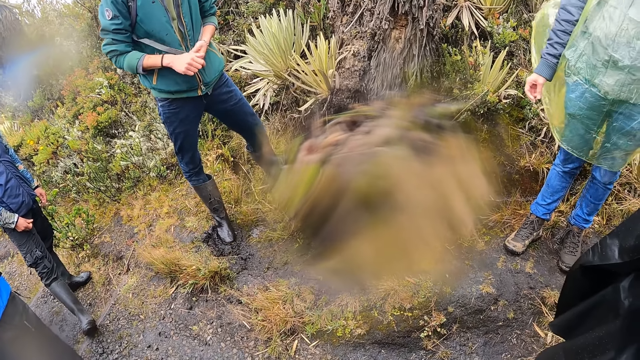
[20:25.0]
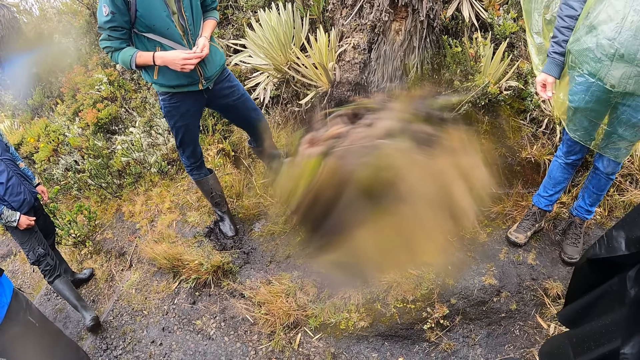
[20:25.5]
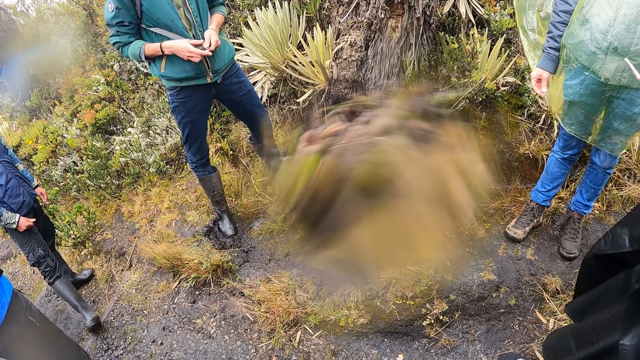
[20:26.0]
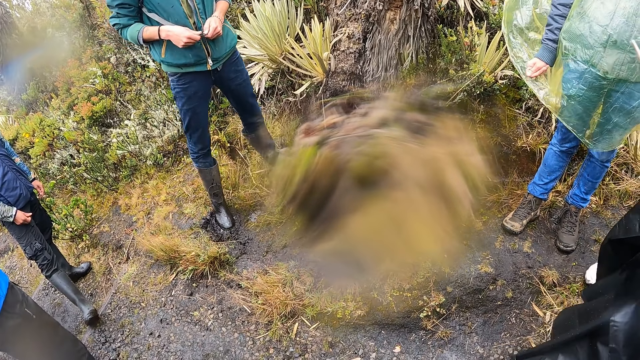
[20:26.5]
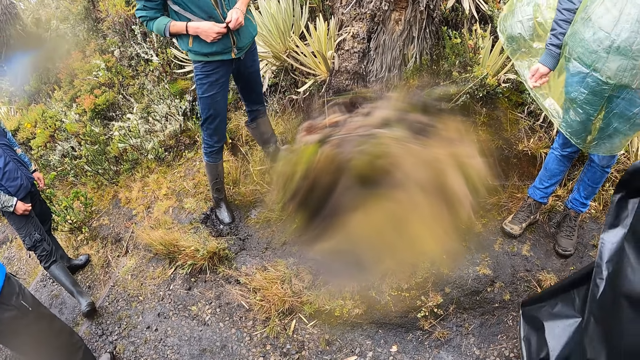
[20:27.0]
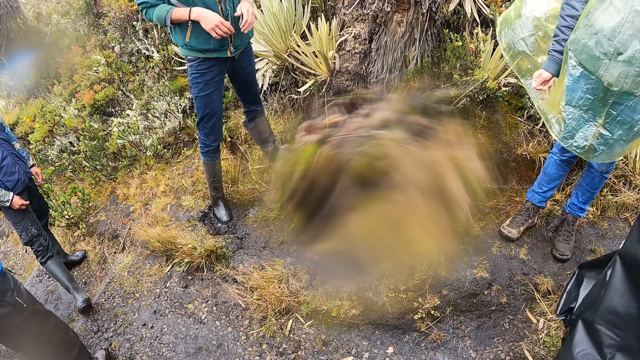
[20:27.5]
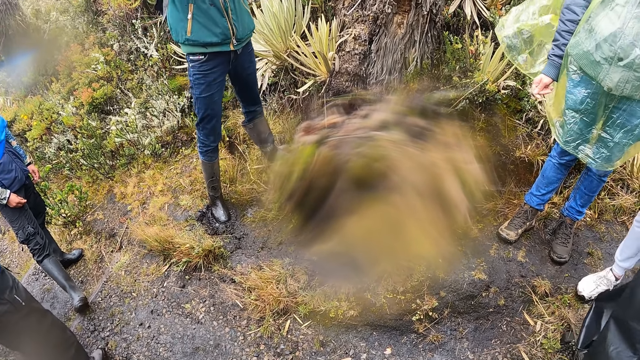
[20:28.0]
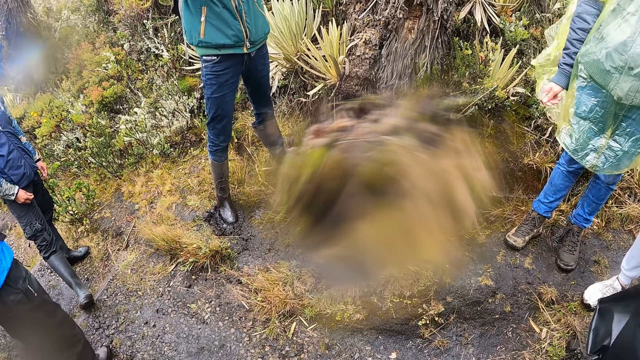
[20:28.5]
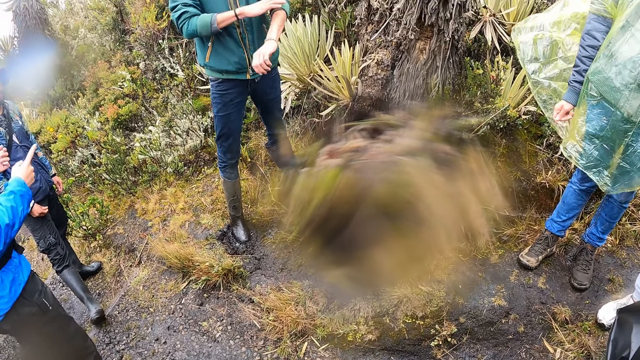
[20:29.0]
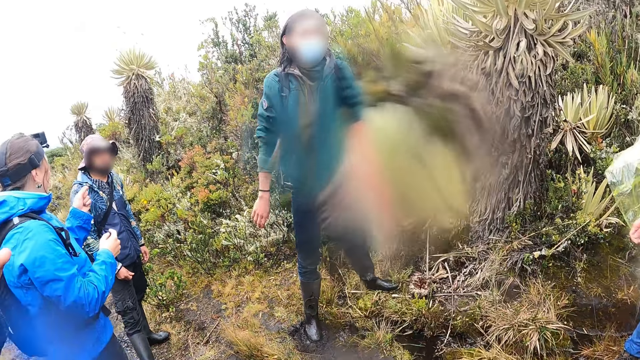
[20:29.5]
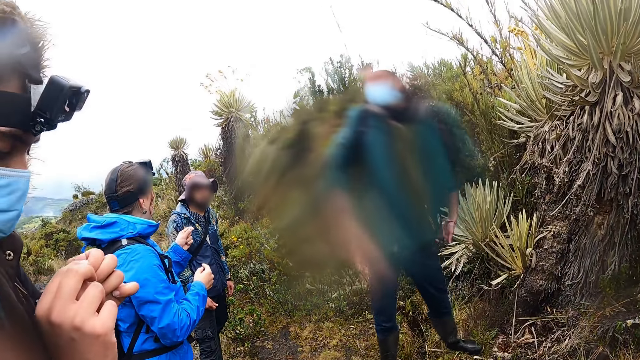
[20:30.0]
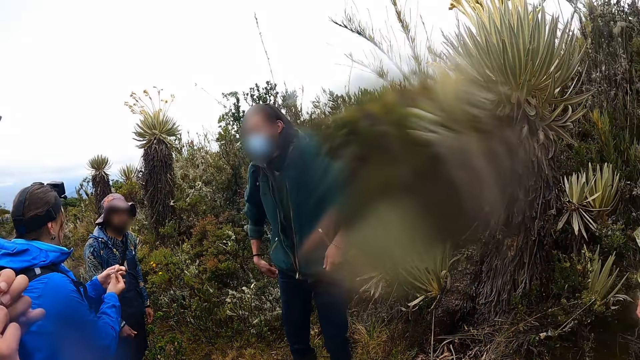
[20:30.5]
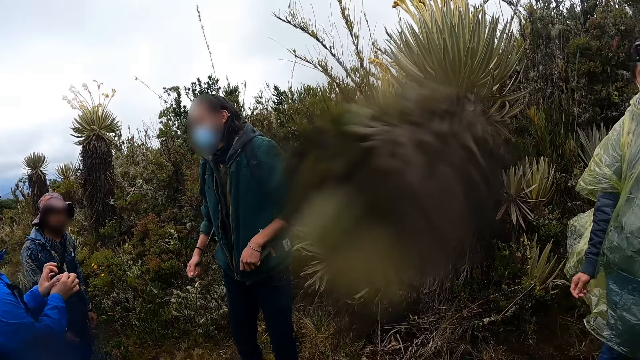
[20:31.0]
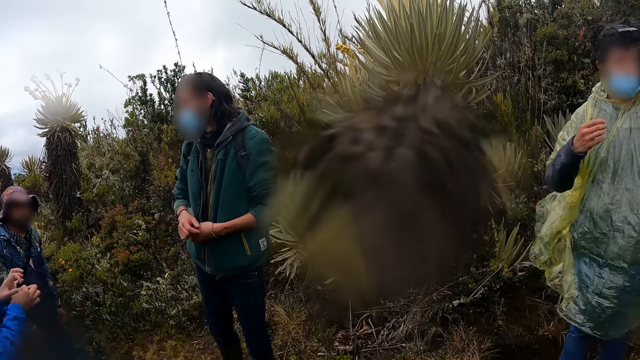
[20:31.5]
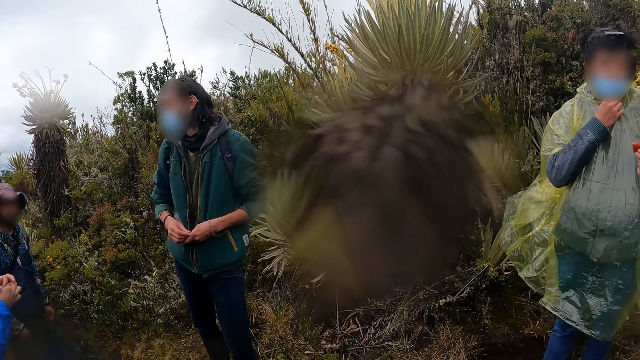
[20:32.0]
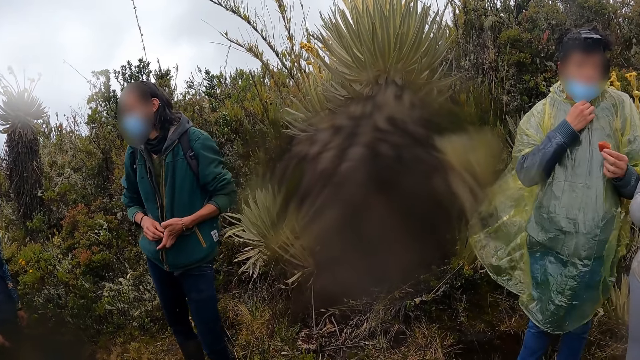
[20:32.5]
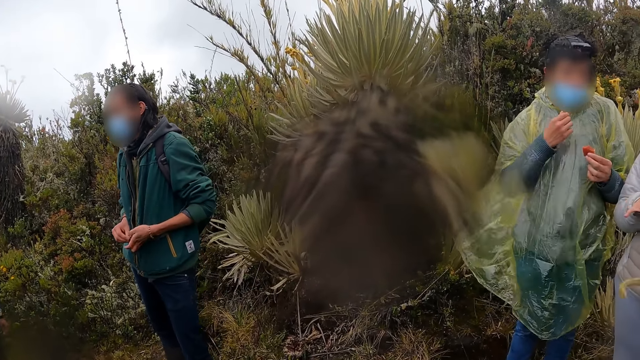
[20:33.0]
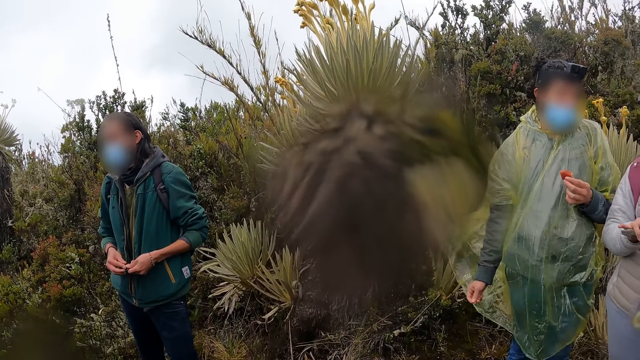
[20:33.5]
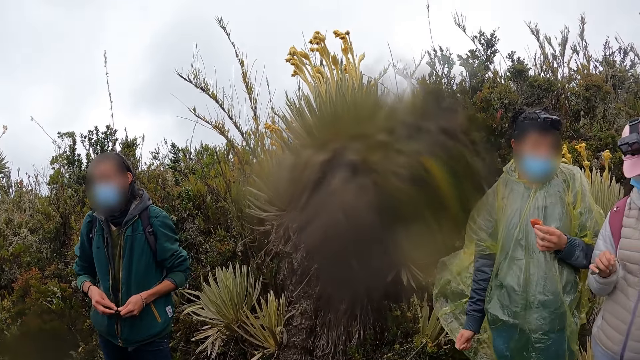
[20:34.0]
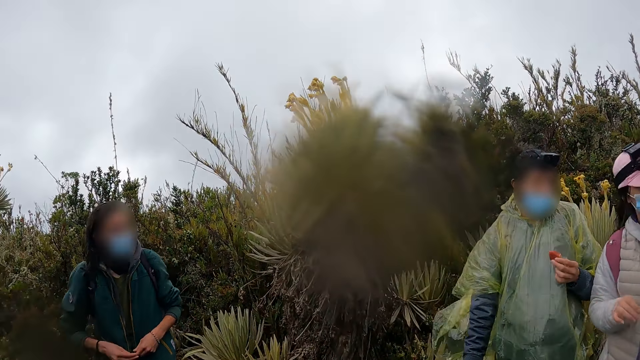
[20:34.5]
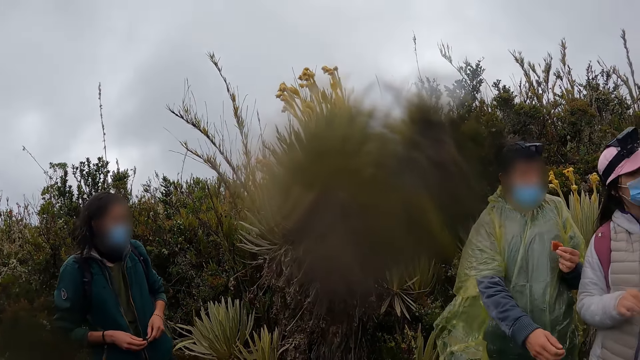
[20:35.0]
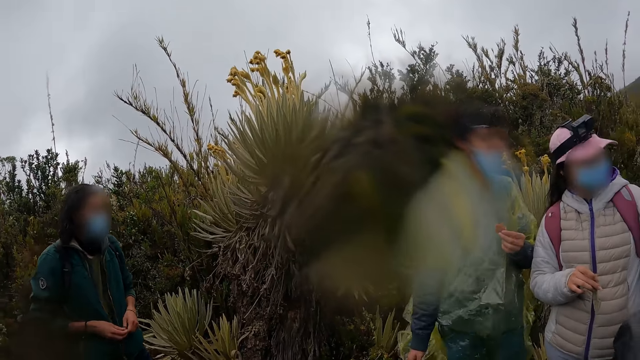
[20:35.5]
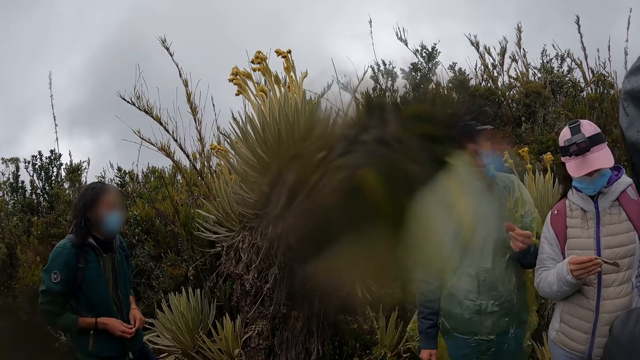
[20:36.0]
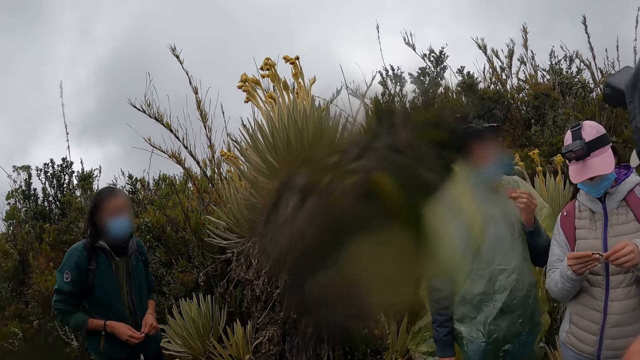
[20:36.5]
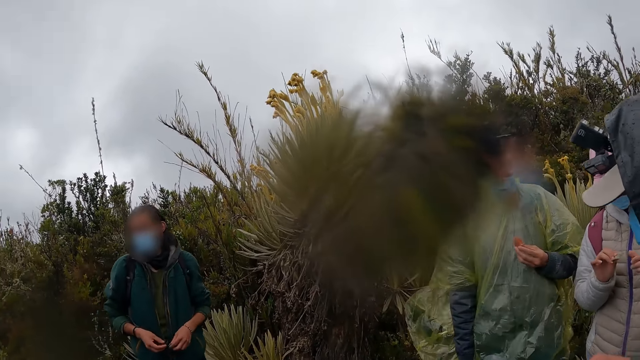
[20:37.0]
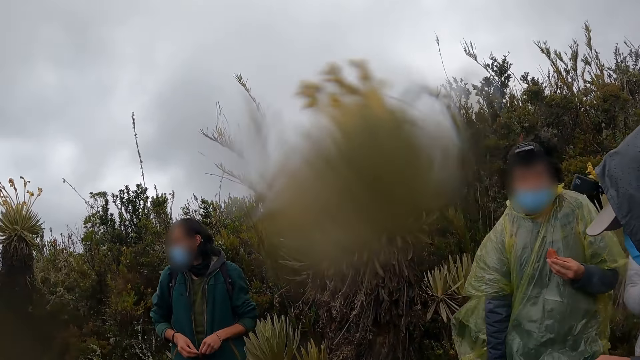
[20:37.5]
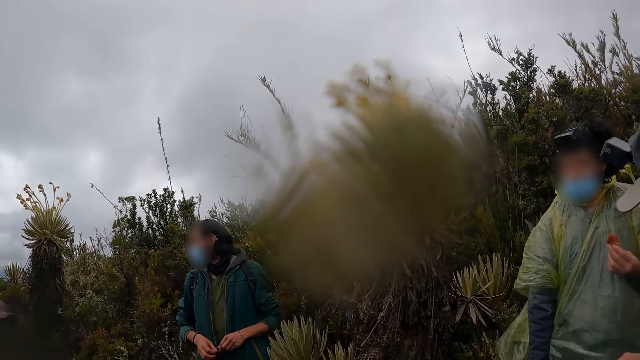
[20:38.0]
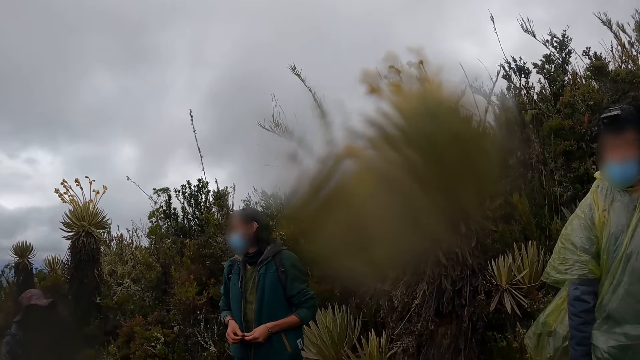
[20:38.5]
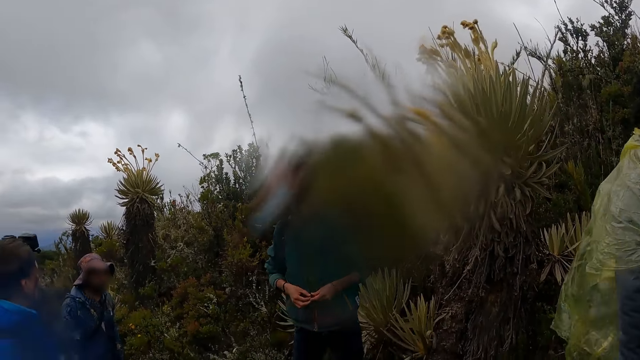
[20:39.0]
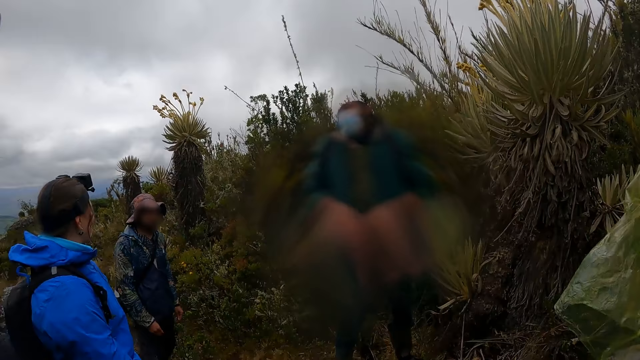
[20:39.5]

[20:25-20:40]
A man adjusts a face mask on his face with his right hand. A woman examines a piece of flower with both hands.

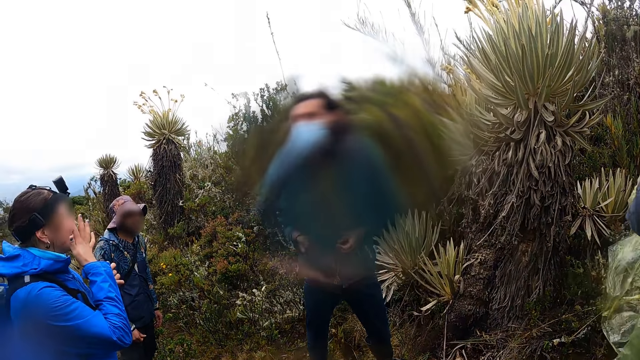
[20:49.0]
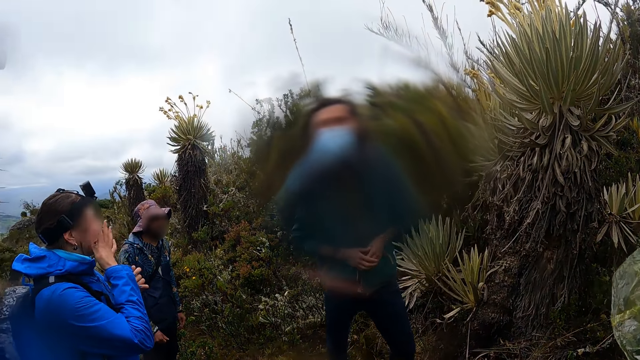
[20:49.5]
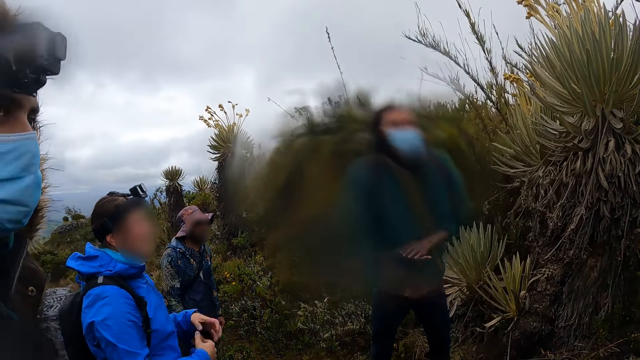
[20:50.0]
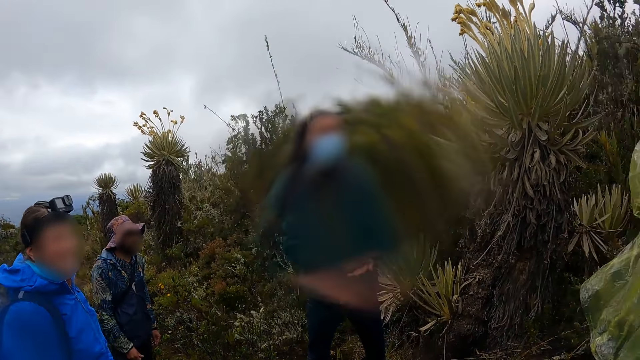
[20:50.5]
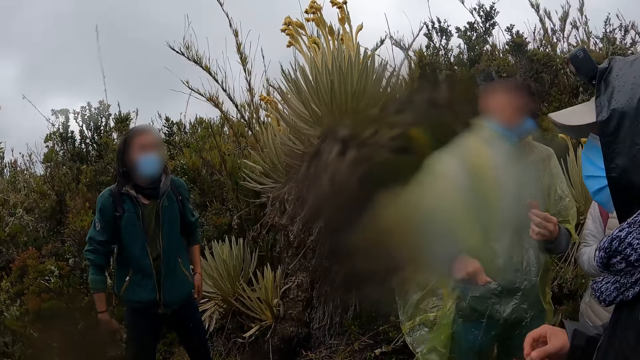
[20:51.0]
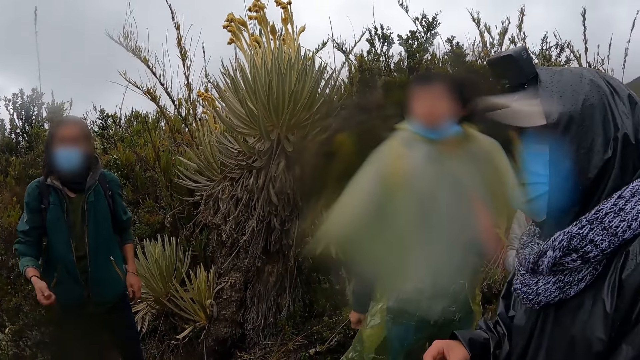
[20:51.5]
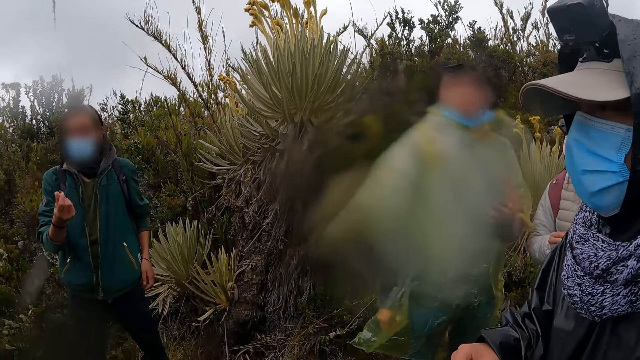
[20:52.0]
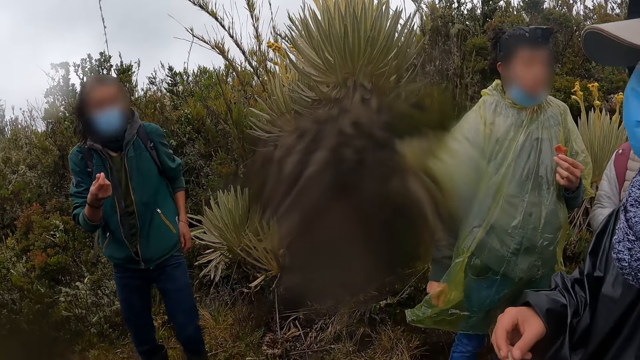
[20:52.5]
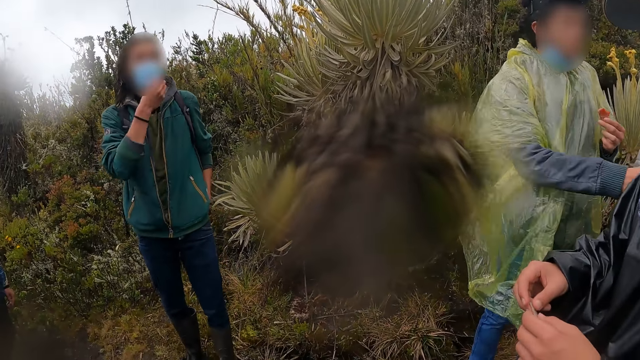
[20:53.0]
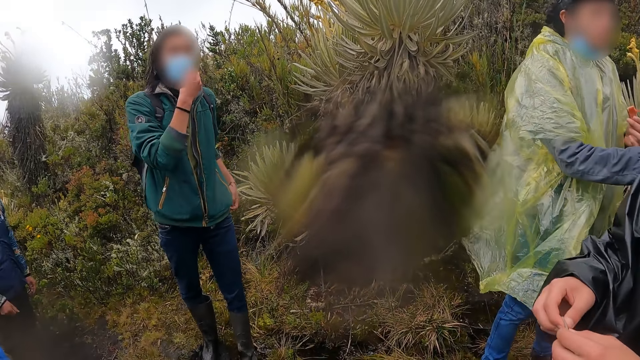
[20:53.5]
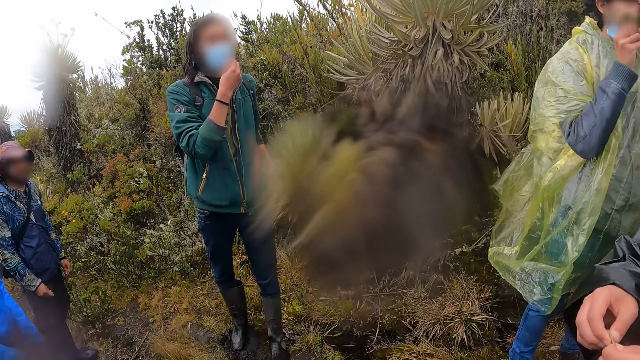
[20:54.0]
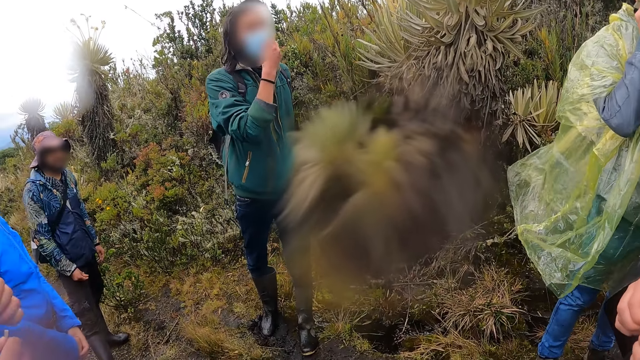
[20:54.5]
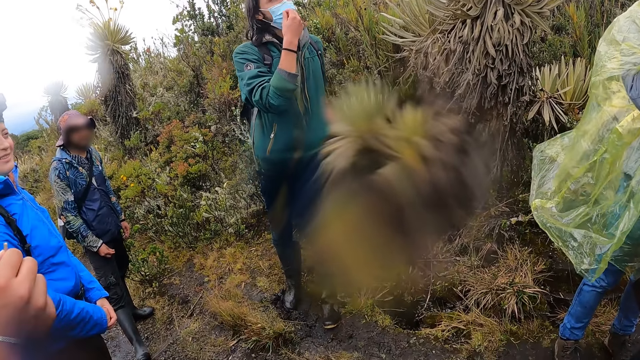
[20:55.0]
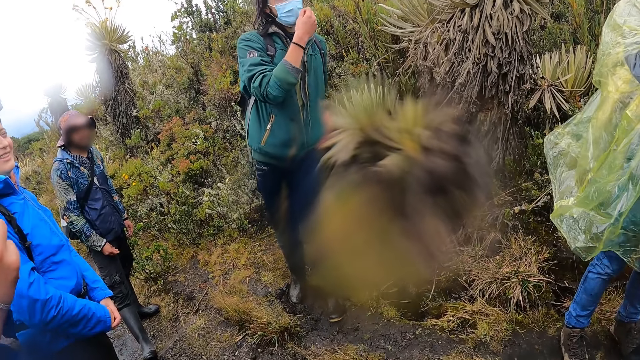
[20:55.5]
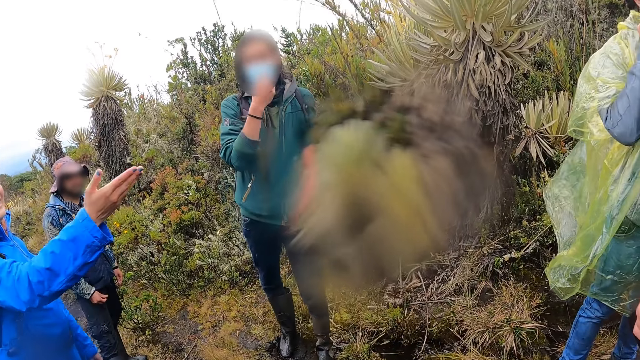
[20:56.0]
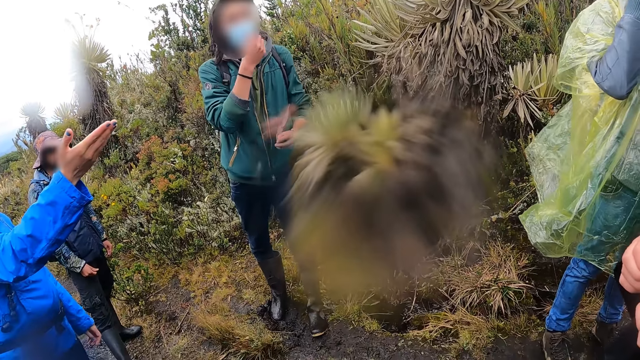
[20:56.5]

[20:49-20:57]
The man lifts a piece of flower with his right hand.
